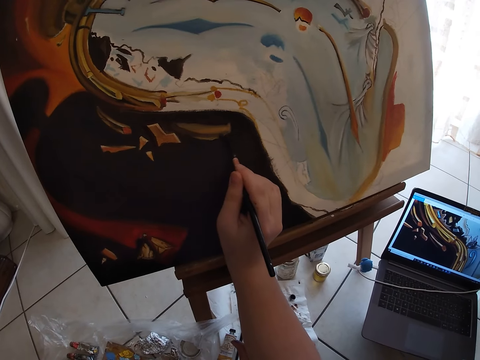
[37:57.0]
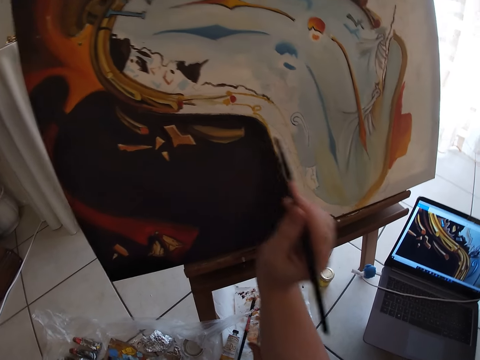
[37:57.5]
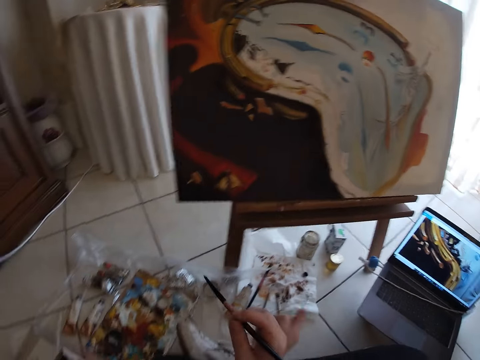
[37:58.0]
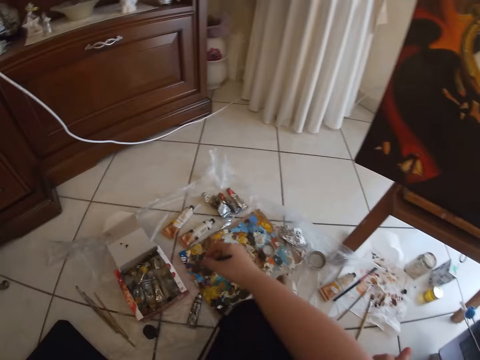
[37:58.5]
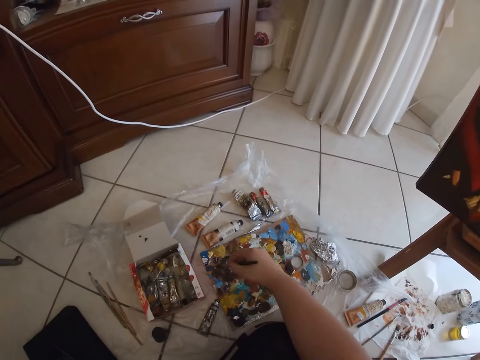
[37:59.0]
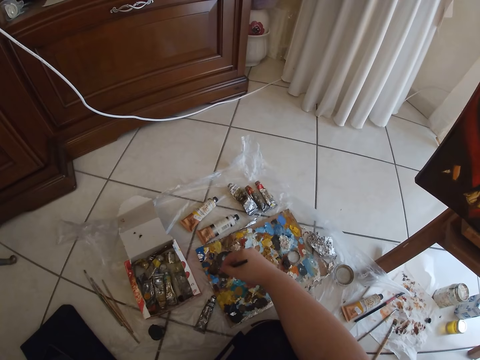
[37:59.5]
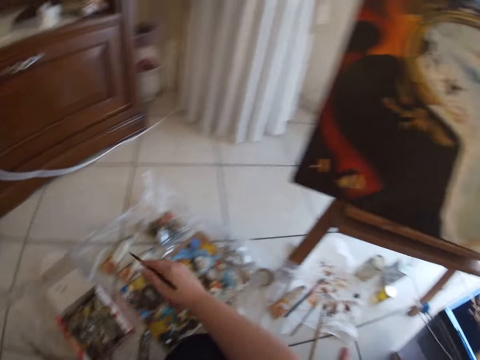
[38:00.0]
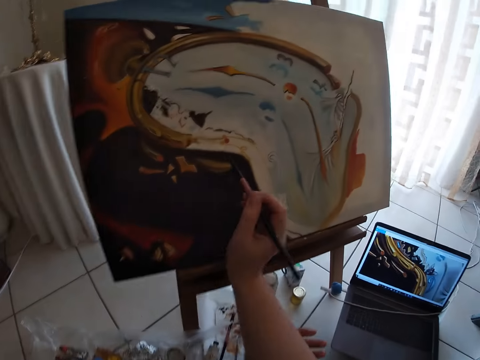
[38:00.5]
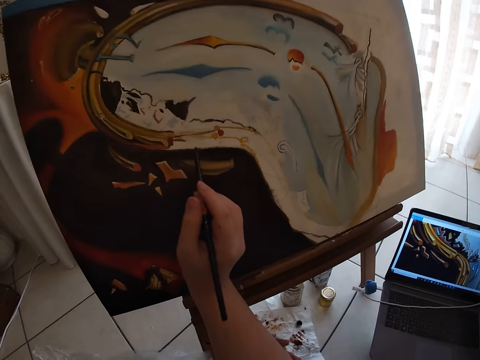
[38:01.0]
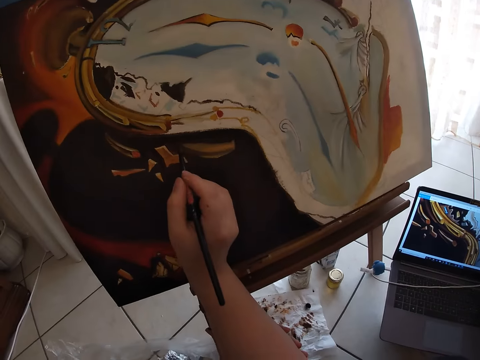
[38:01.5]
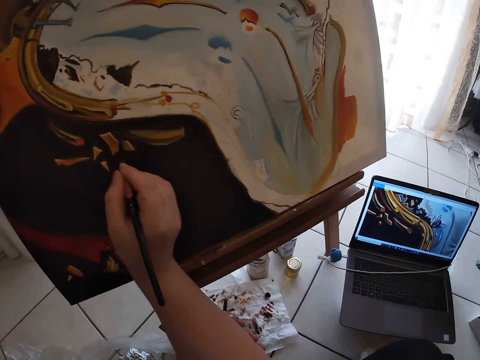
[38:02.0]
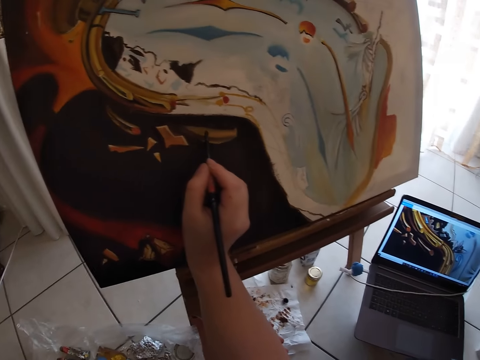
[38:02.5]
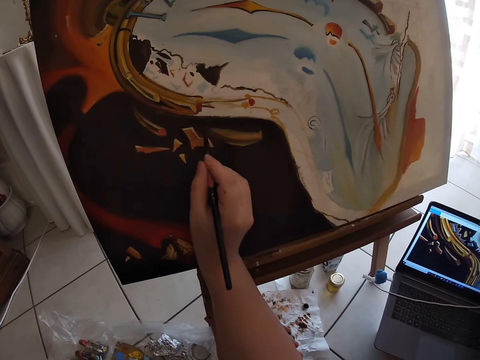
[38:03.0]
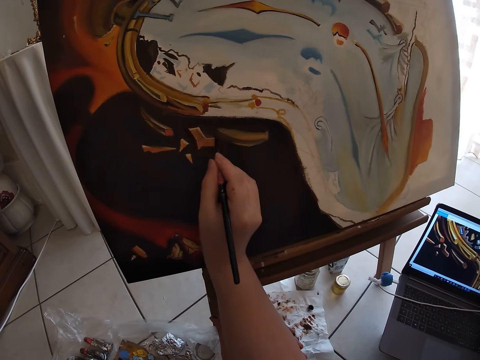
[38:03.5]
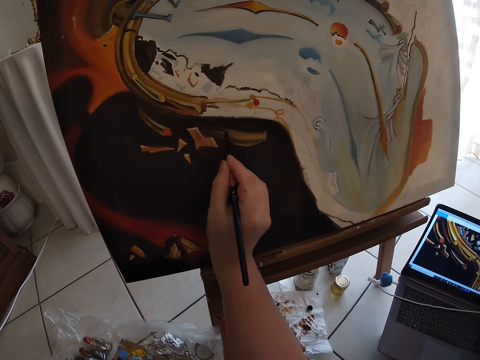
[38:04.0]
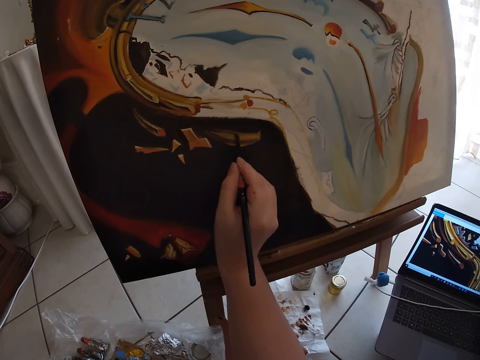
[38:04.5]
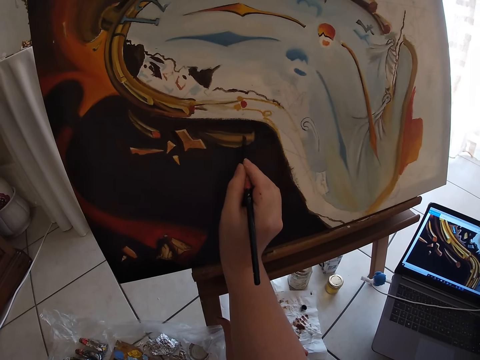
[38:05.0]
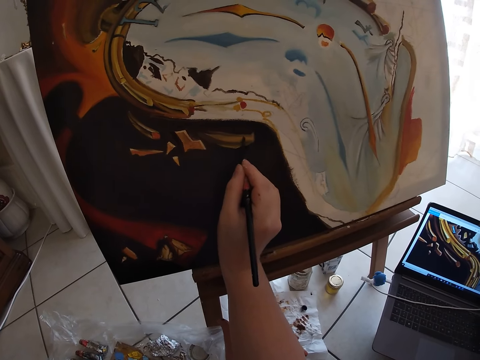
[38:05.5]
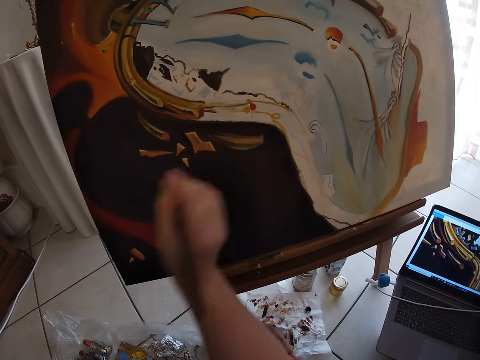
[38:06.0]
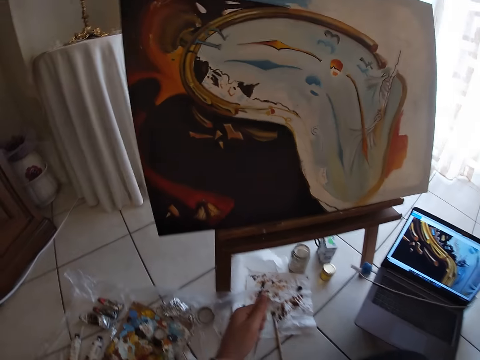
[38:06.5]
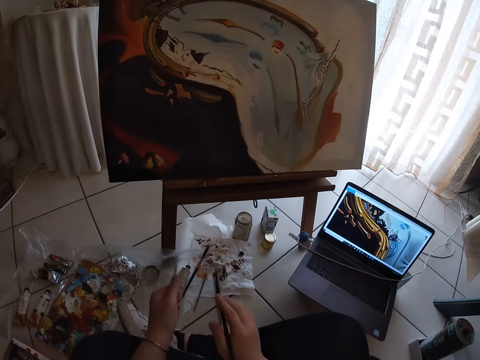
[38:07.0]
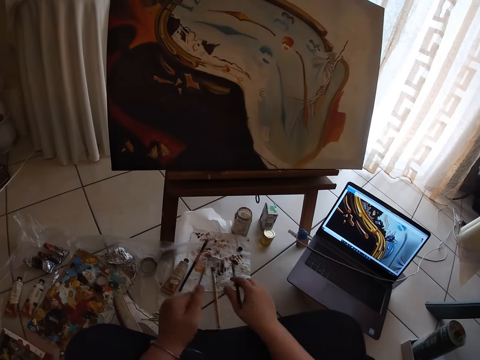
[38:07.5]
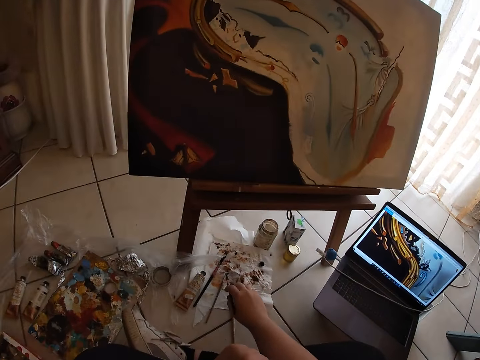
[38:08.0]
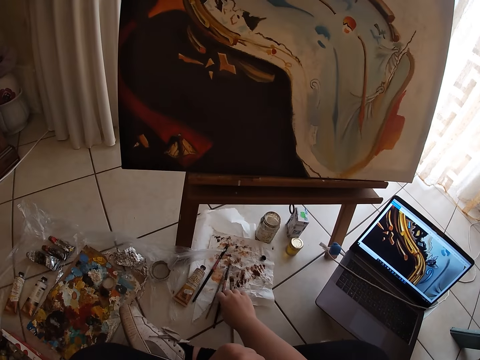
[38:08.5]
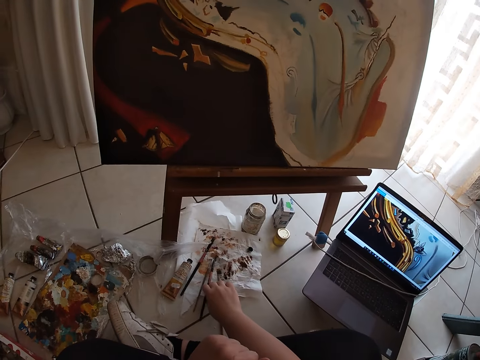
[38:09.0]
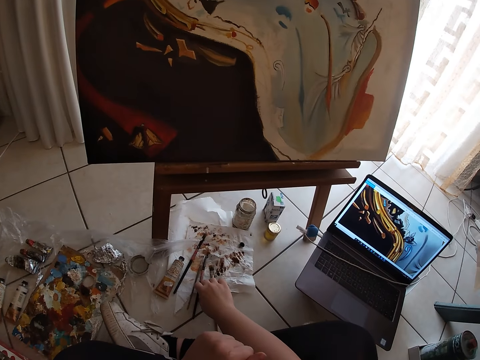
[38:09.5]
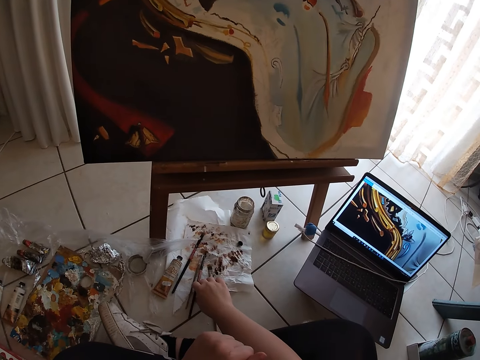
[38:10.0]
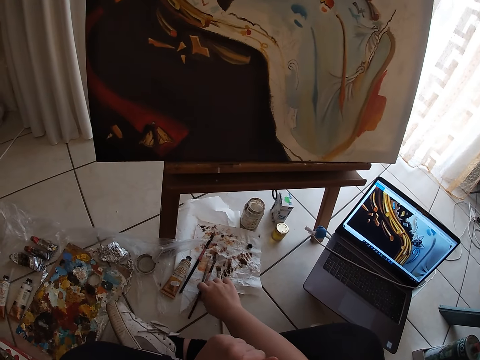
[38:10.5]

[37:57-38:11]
The camera wearer takes paint from the paint board on the ground with the paintbrush in his right hand. He paints the canvas with the paintbrush in his right hand. He puts the brush down.

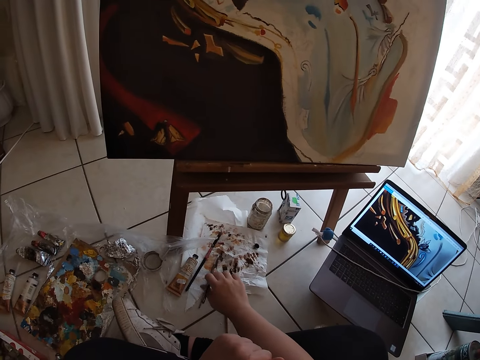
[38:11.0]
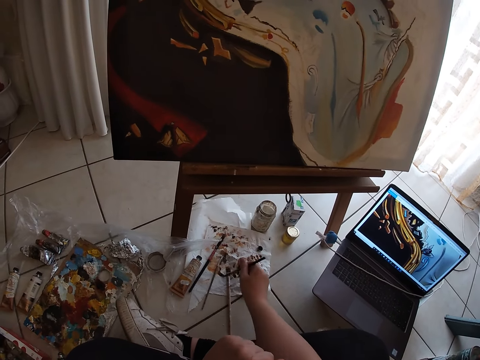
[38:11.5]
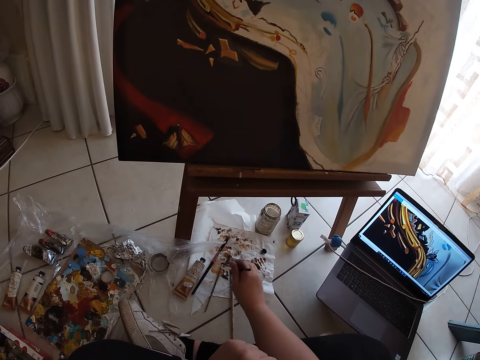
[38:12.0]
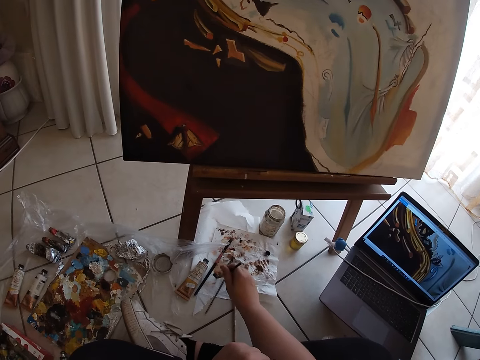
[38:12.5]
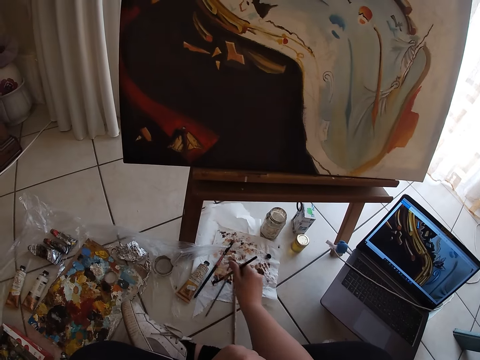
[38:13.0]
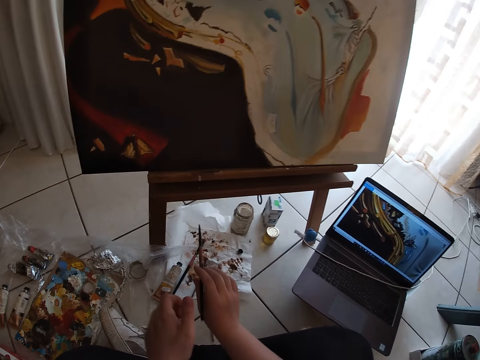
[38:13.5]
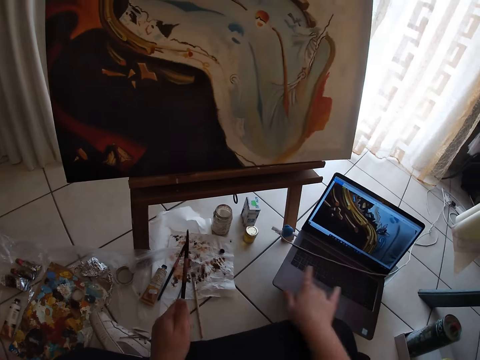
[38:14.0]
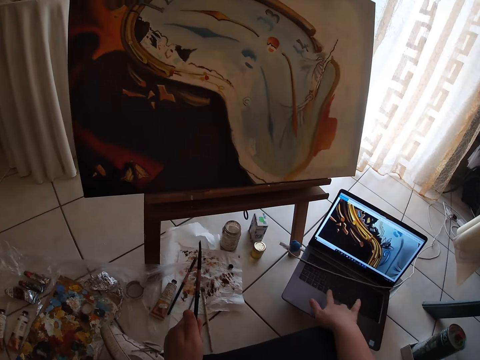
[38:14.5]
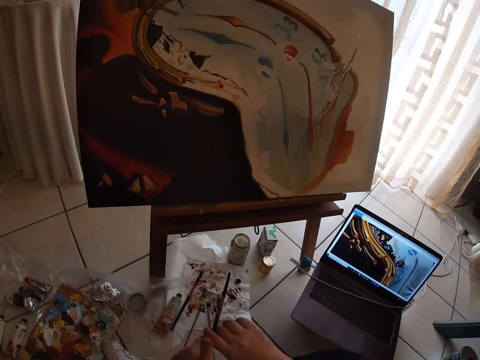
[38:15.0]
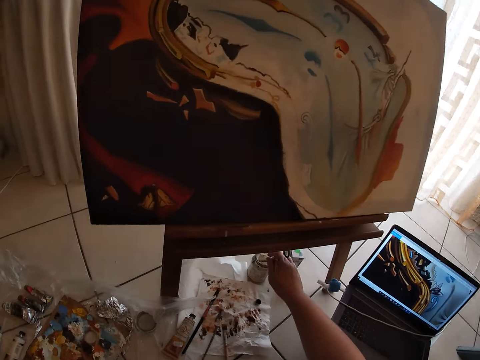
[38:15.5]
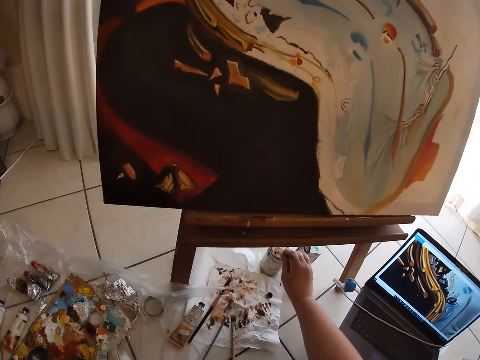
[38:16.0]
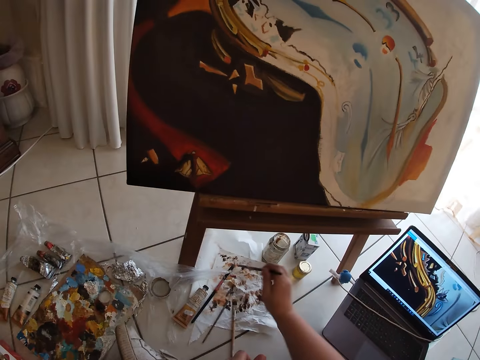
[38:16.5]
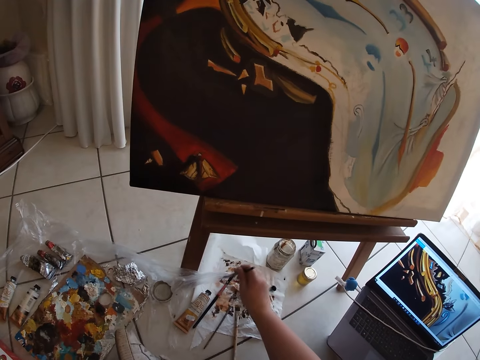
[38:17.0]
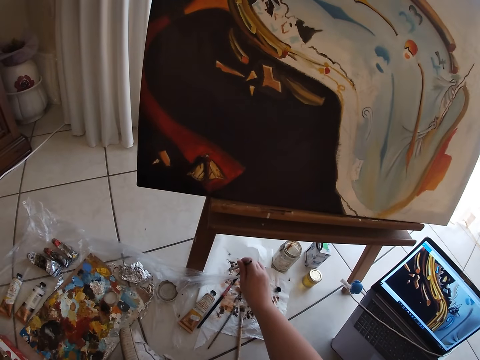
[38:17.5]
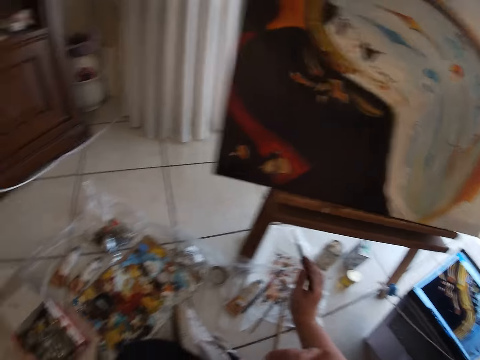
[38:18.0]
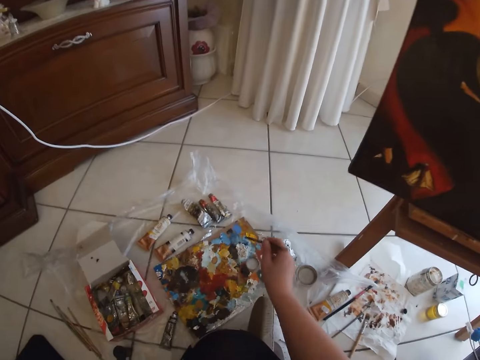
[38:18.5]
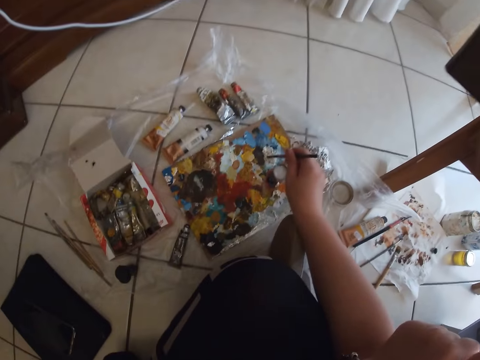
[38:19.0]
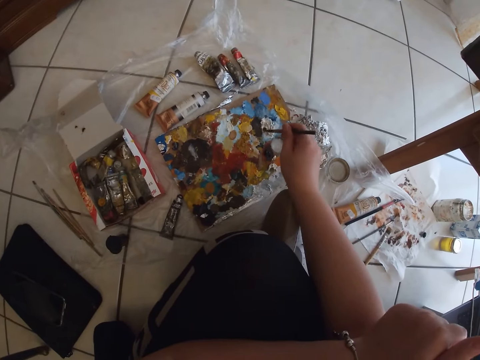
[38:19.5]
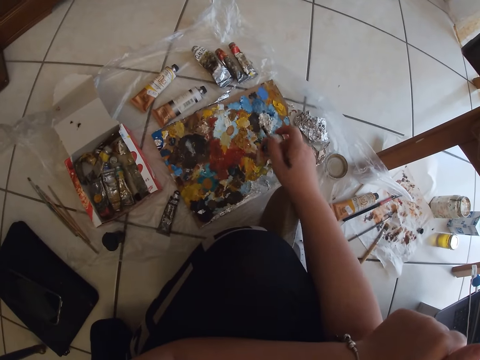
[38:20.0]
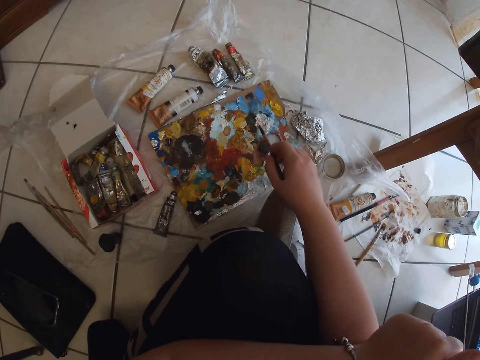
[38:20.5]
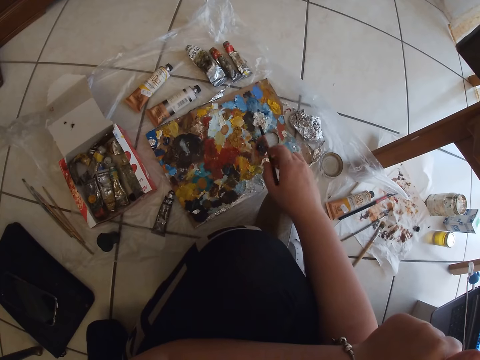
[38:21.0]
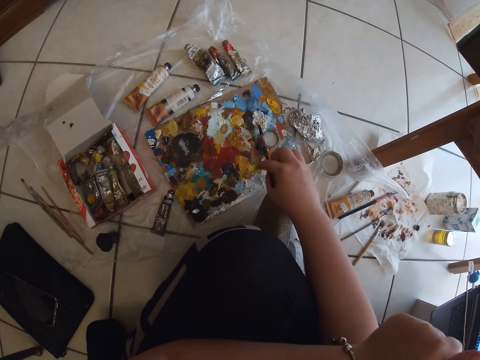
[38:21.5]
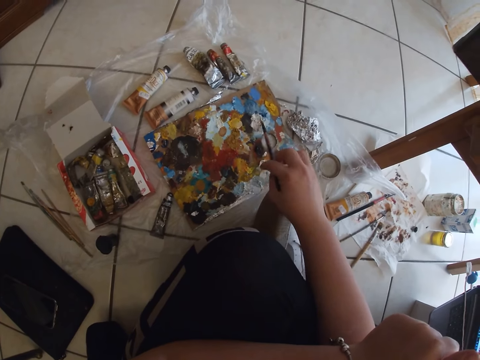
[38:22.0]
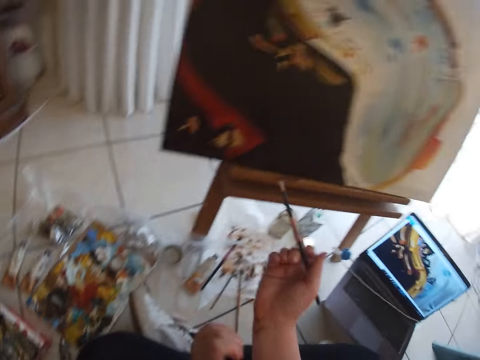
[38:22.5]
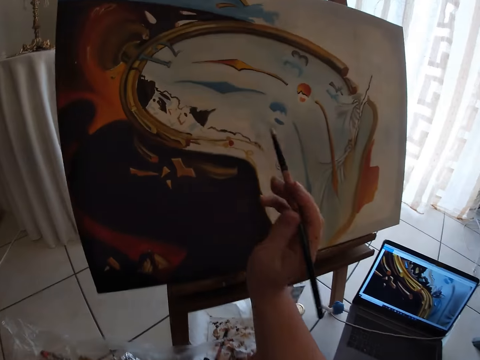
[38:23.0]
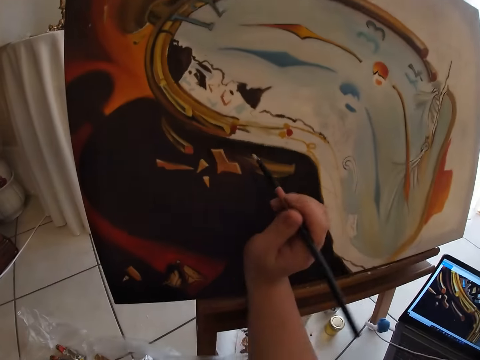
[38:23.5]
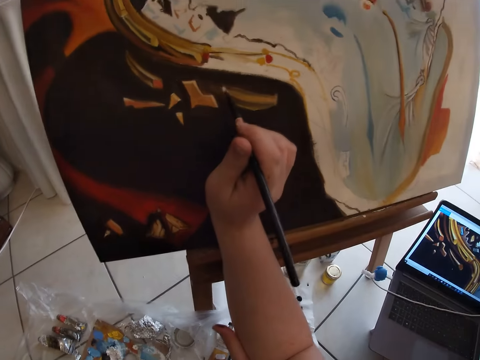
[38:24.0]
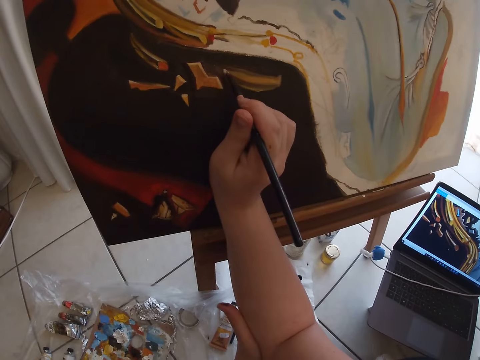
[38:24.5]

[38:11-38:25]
The camera wearer cleans the paintbrush in his right hand on the paper lying on the ground. He passes the paintbrush in his right hand to his left hand. He operates the computer with his right hand. He takes the paintbrush from his left hand with his right hand. He dips the paintbrush in his right hand in the water container. He cleans the paintbrush in his right hand on the paper lying on the ground. He takes paint from the paint board on the ground with the paintbrush in his right hand.
